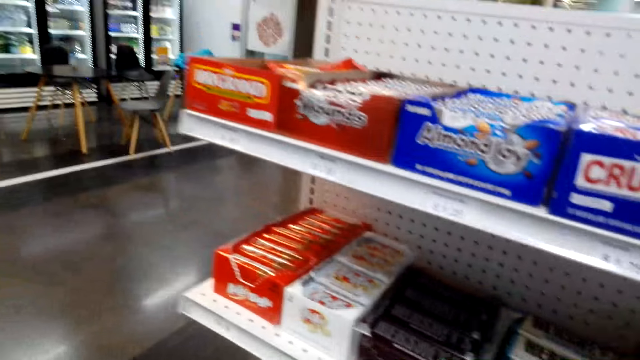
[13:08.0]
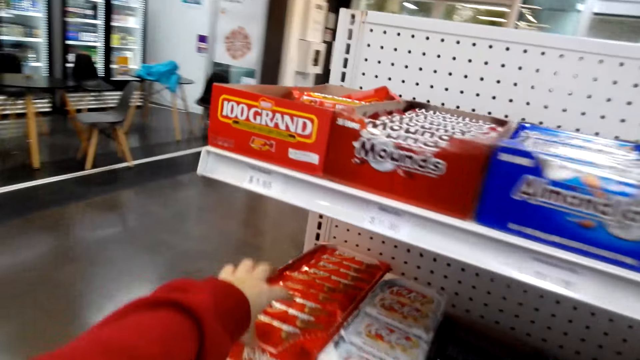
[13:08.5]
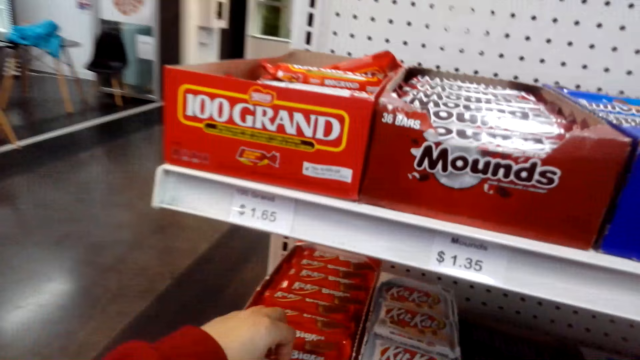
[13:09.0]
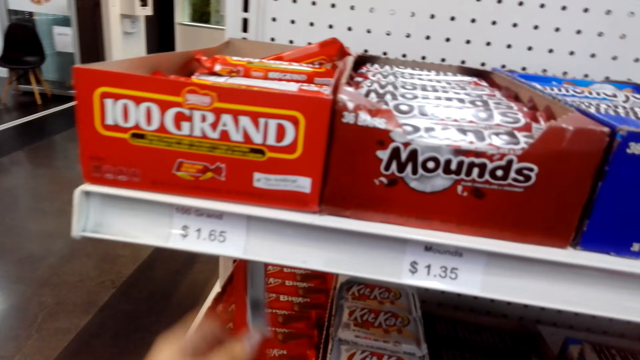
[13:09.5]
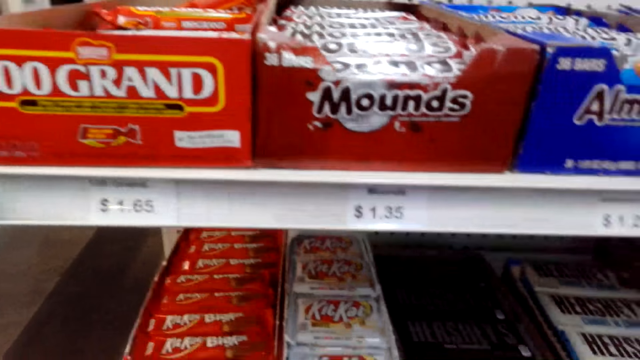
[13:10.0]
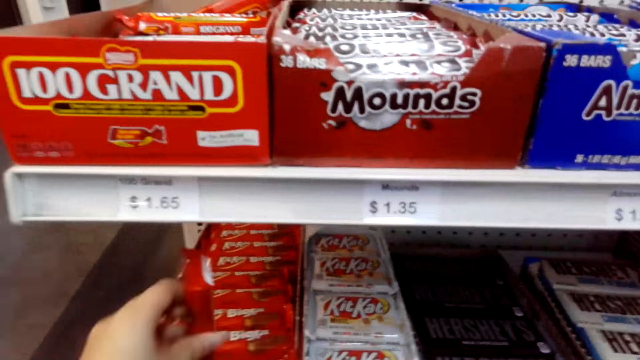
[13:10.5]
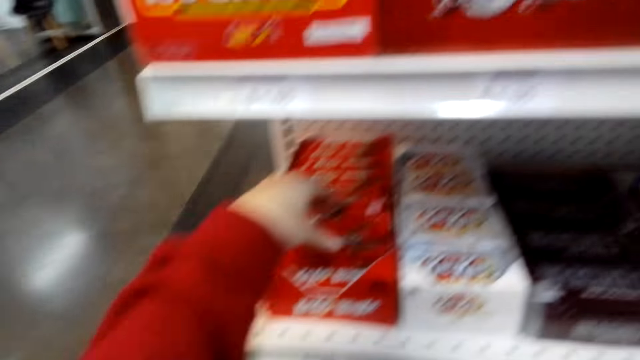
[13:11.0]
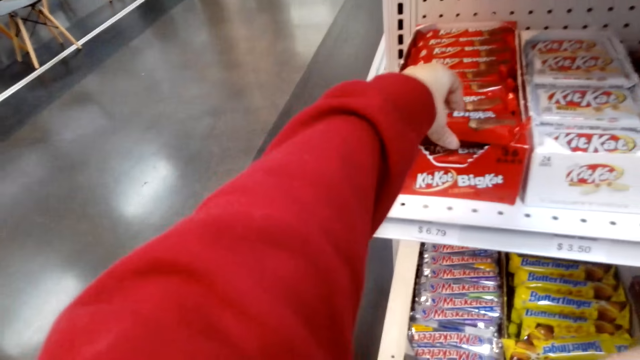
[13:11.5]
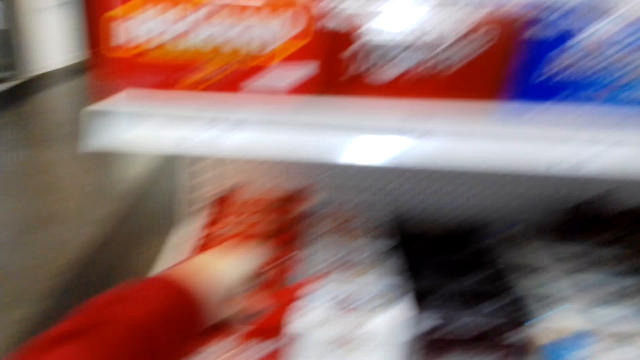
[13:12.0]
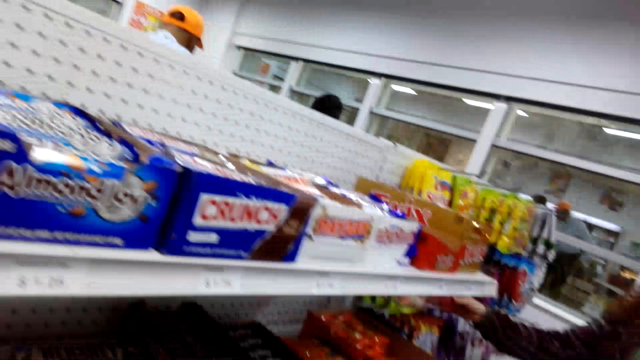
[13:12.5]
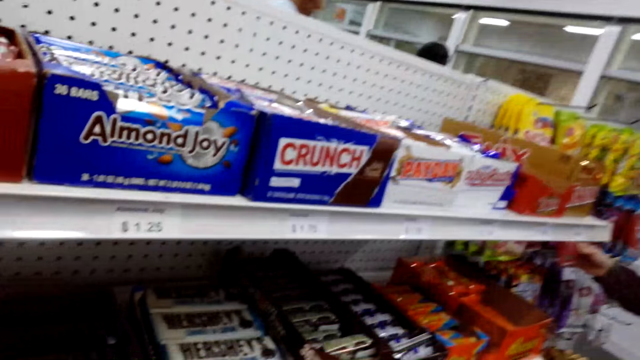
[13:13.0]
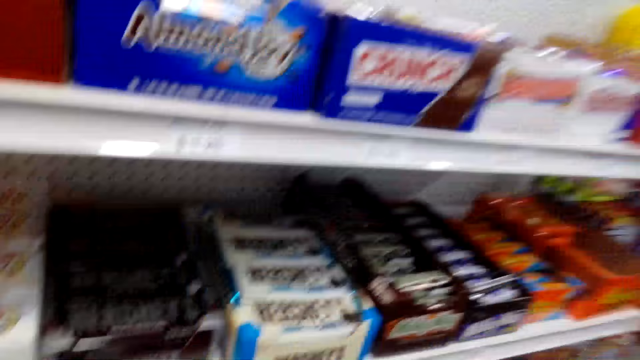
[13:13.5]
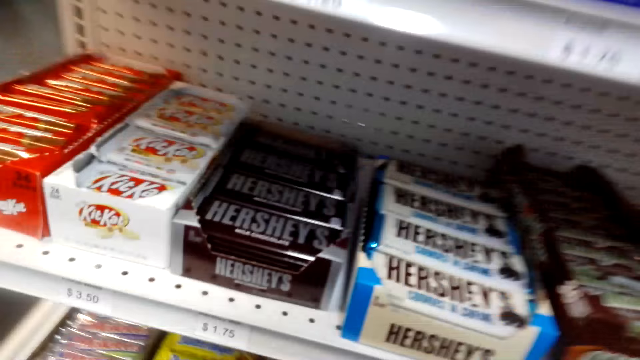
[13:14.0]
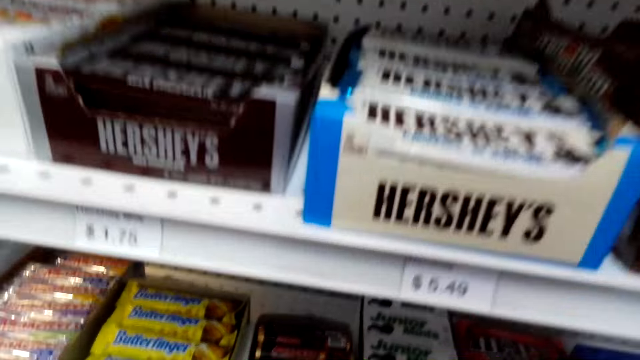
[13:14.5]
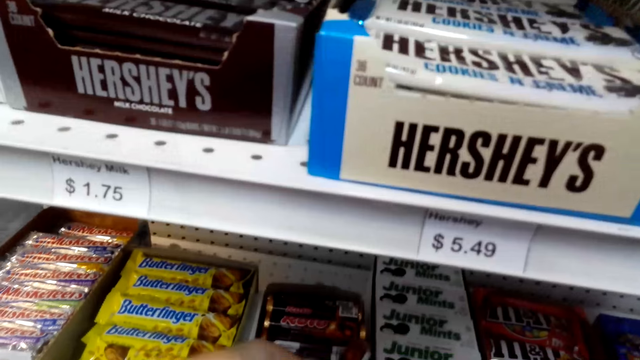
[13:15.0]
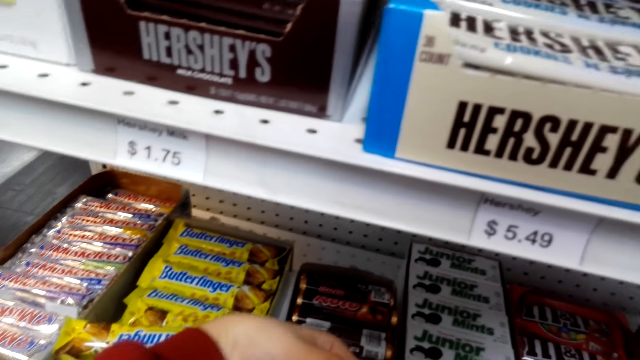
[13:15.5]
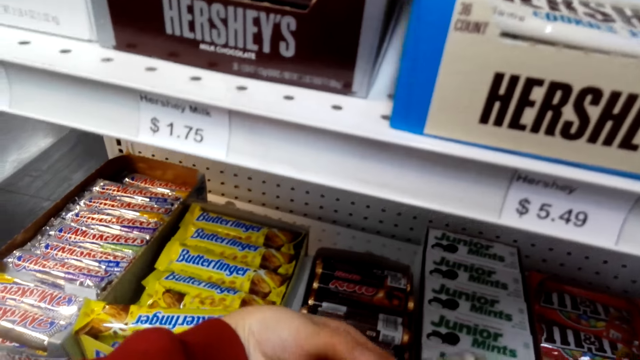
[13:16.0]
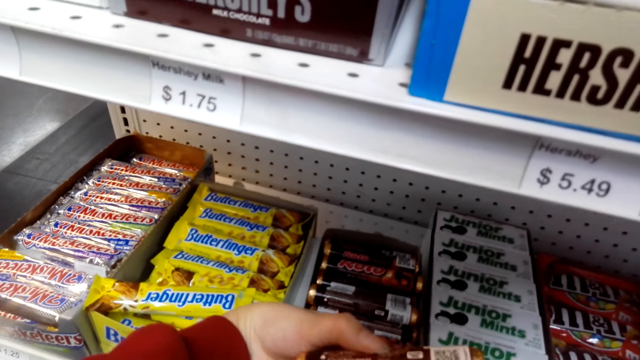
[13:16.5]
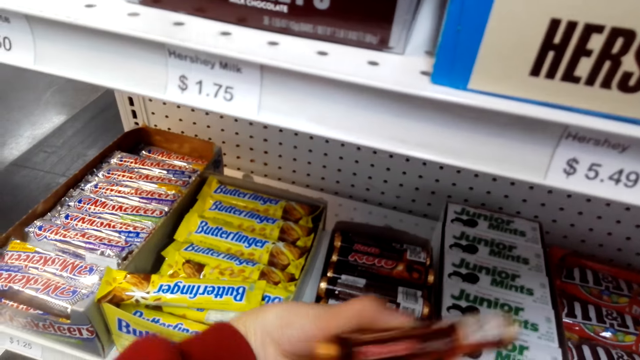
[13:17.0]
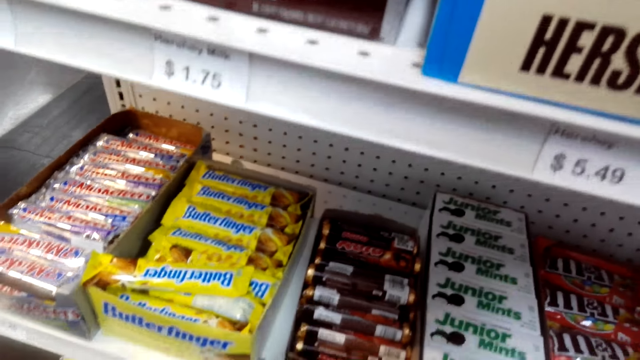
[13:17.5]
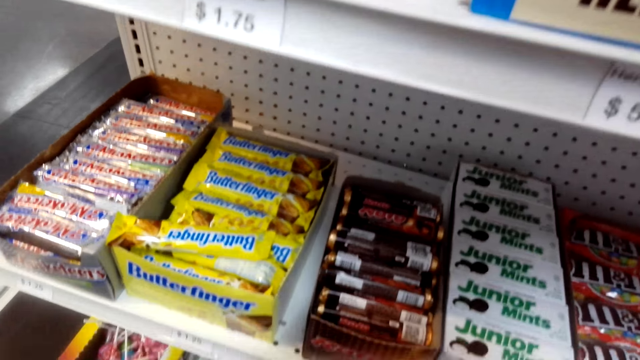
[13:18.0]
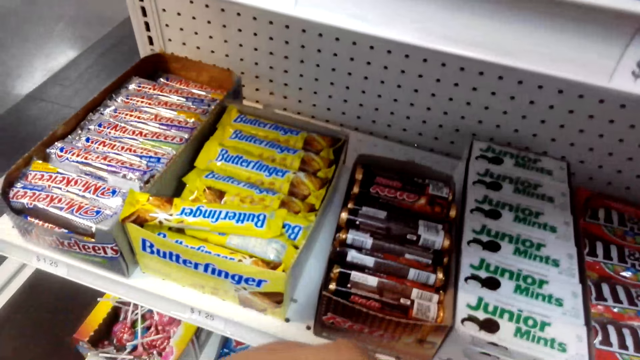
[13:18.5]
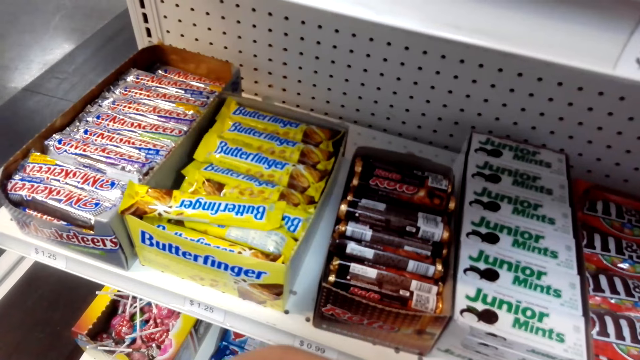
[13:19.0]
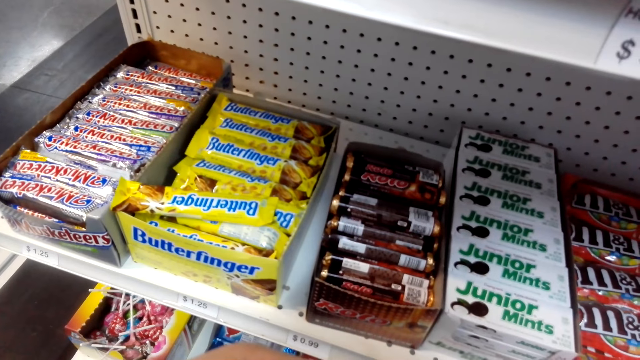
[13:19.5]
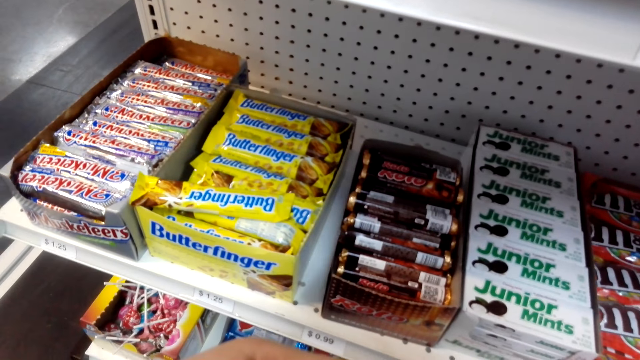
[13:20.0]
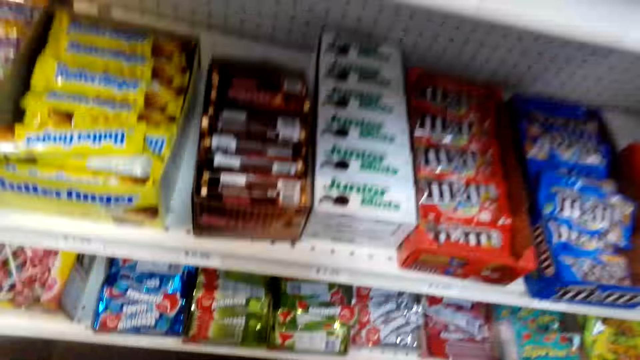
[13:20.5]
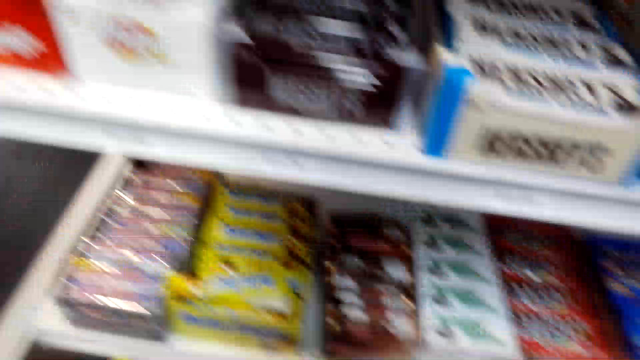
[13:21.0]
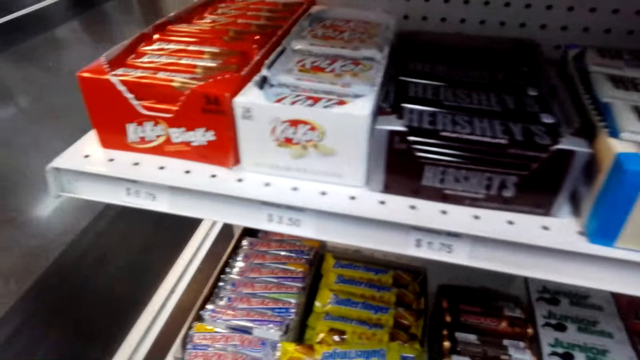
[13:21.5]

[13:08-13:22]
The camera wearer takes the chocolate. They put the chocolate in the box. They look around. They take the chocolate.

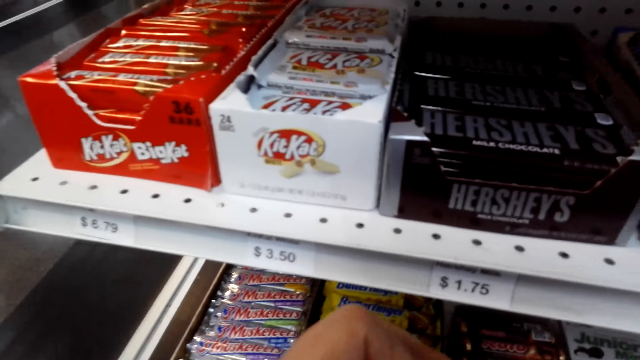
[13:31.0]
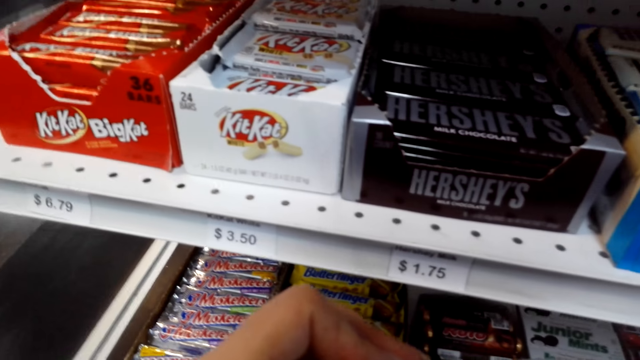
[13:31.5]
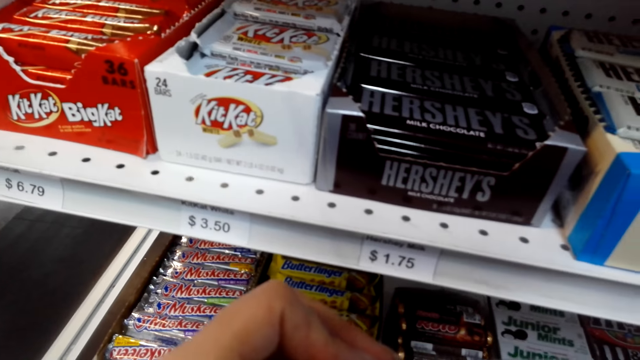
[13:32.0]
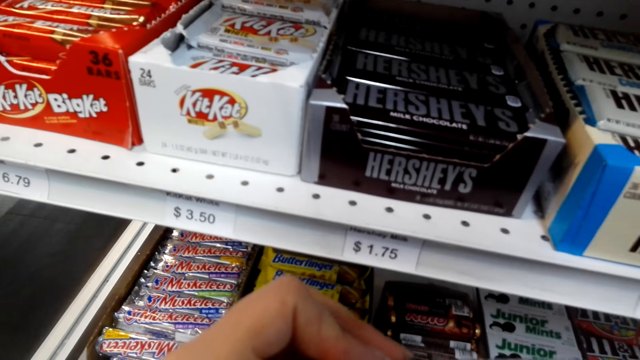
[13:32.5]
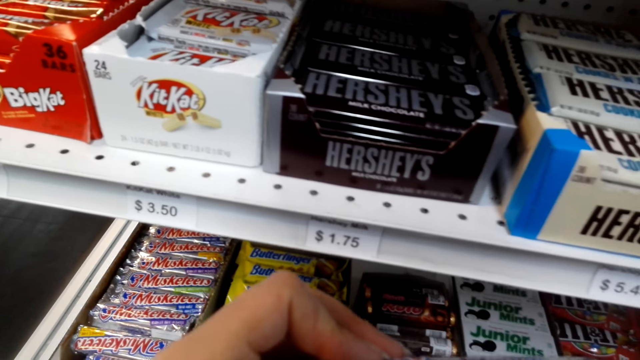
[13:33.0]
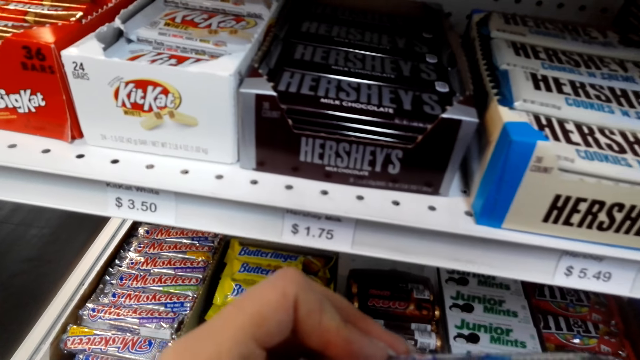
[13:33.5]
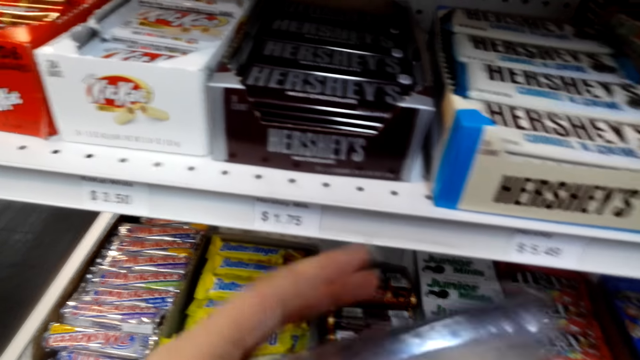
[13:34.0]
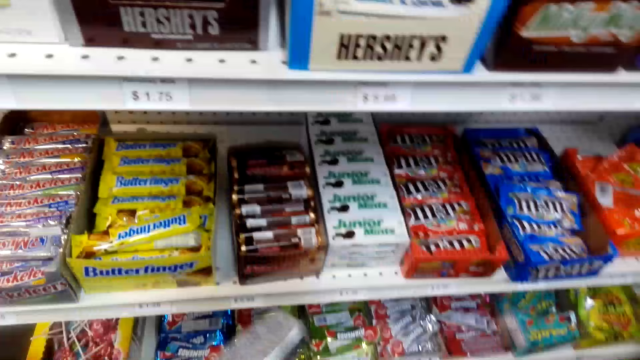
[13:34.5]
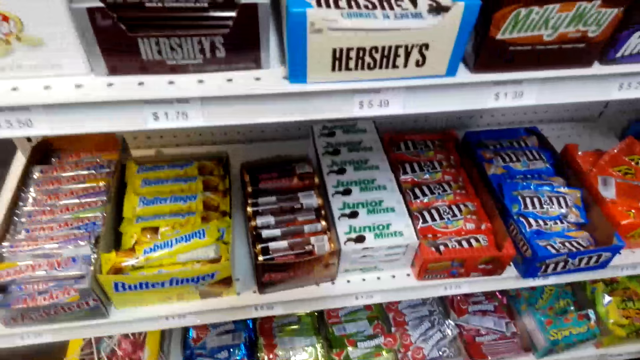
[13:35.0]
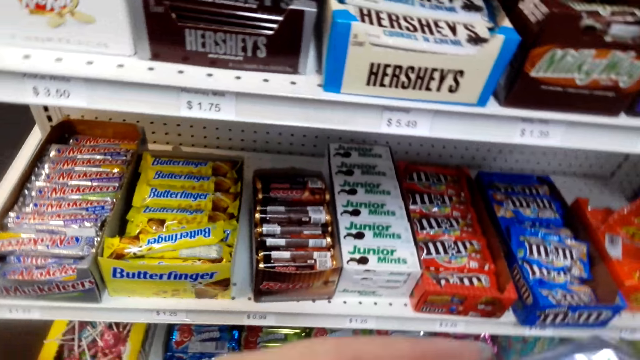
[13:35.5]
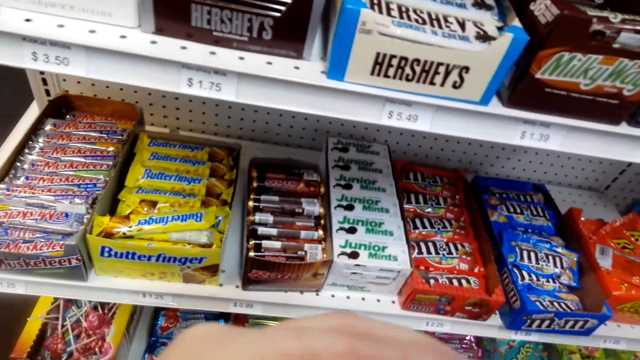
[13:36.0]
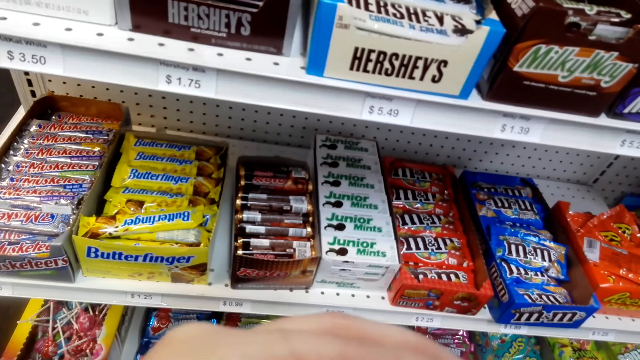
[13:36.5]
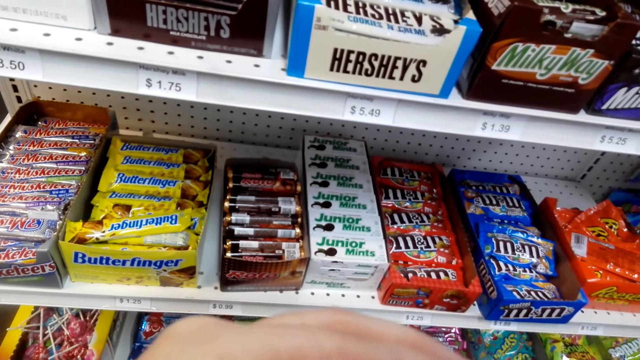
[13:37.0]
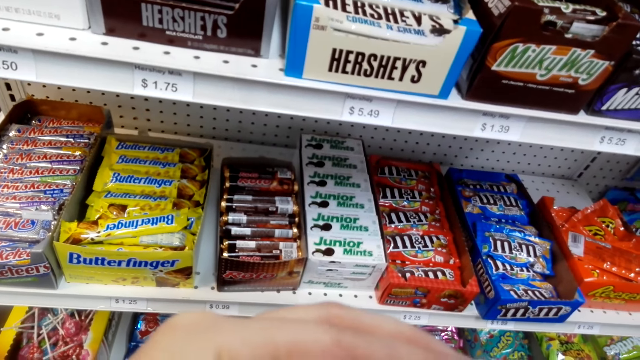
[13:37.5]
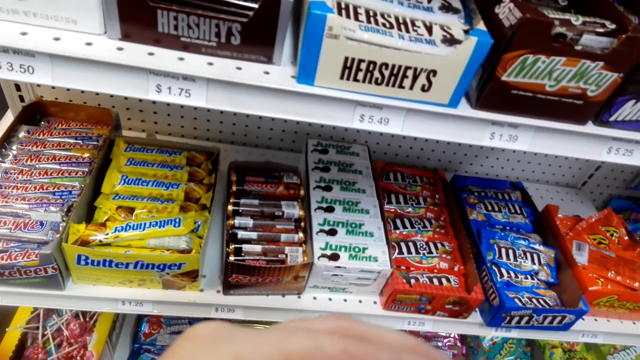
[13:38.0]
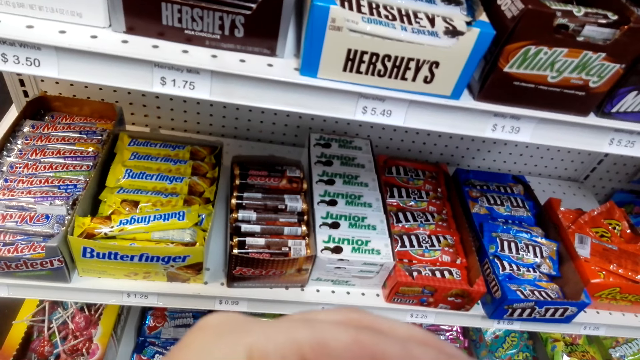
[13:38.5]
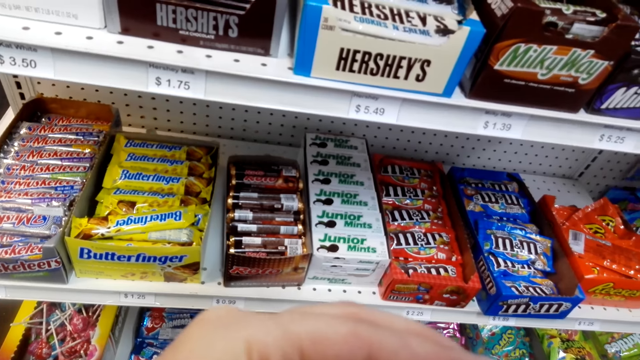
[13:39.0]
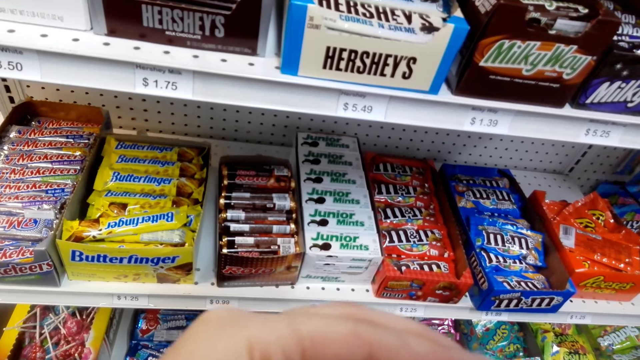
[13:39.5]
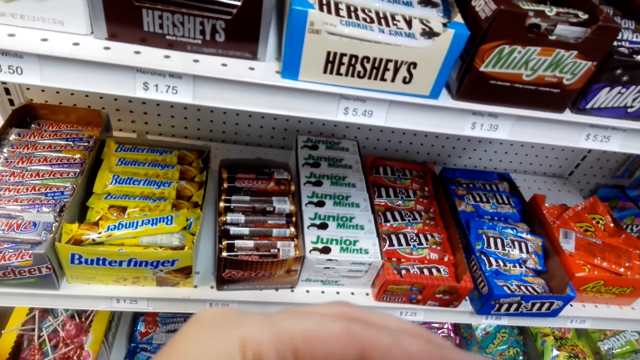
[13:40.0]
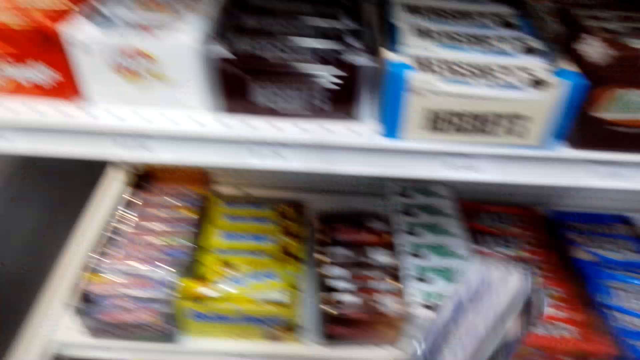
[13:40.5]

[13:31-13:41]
The camera wearer picks candy.
